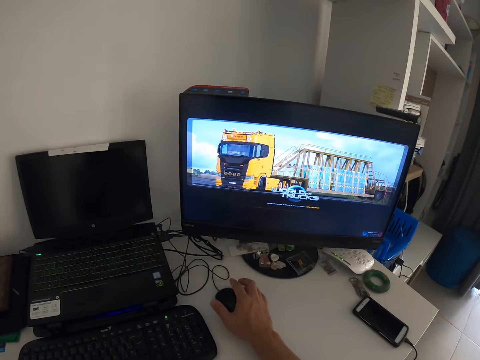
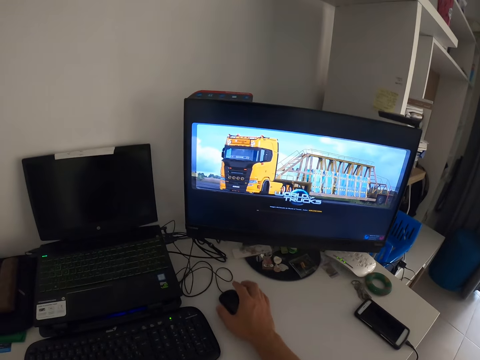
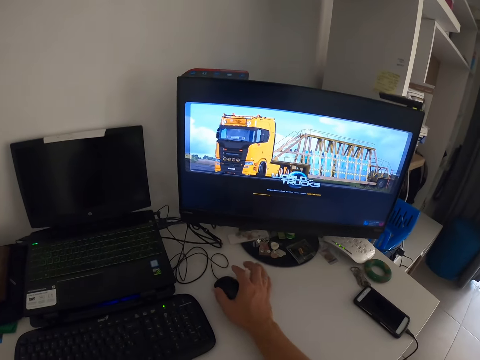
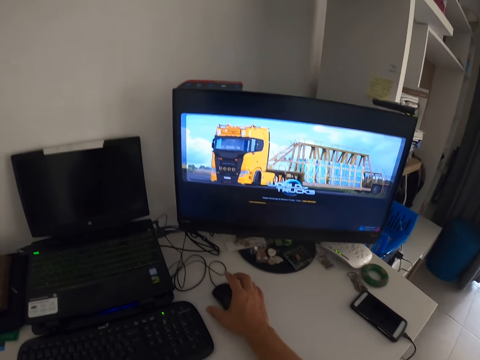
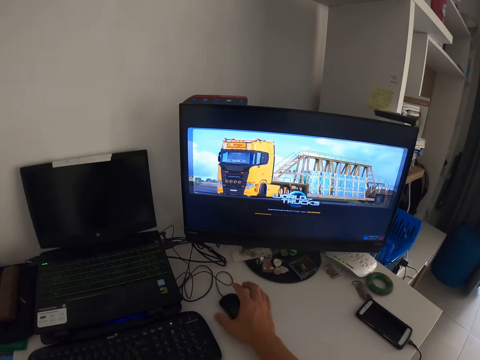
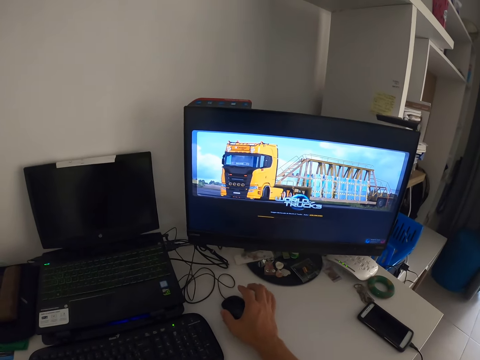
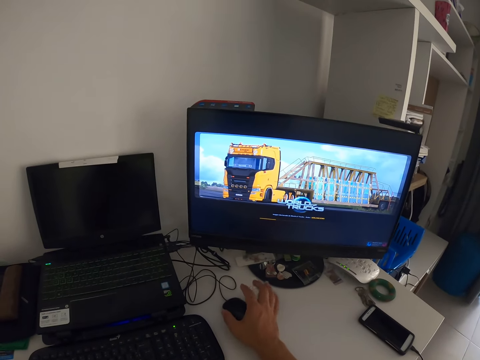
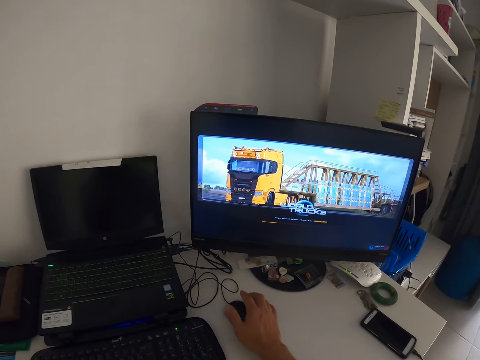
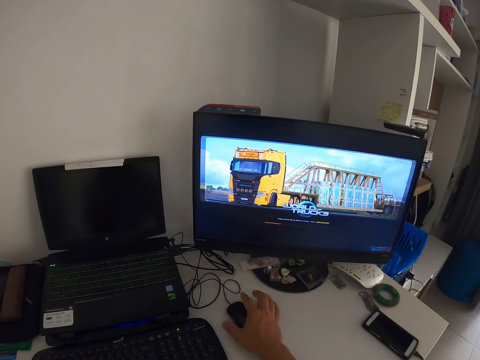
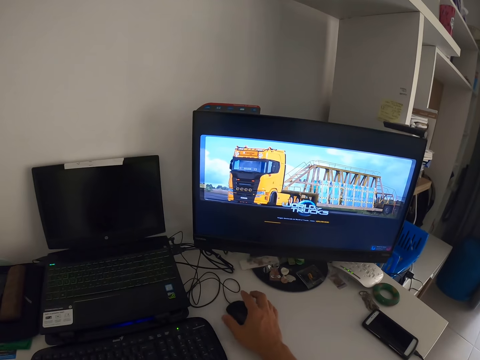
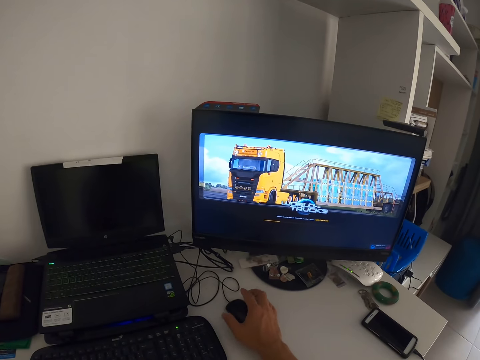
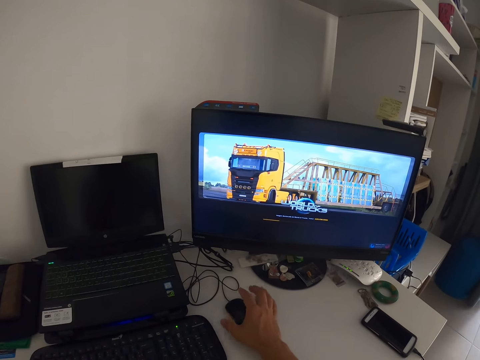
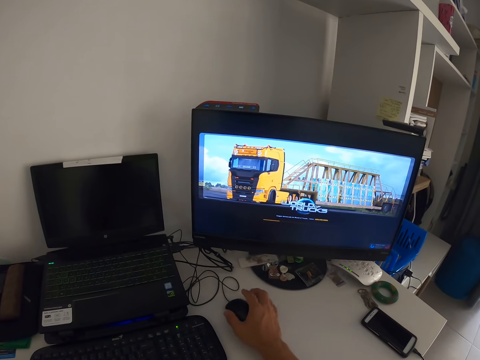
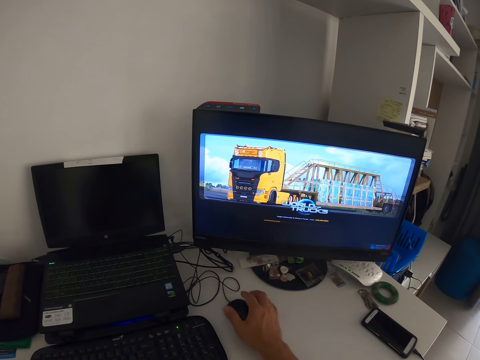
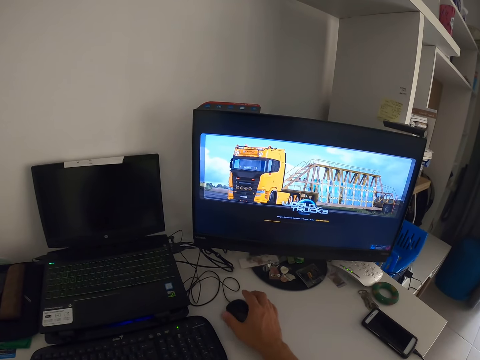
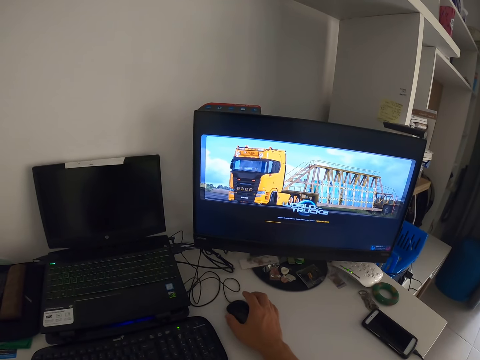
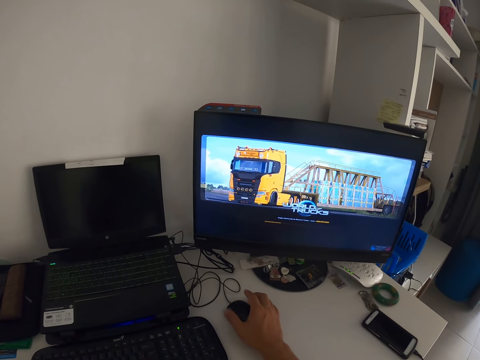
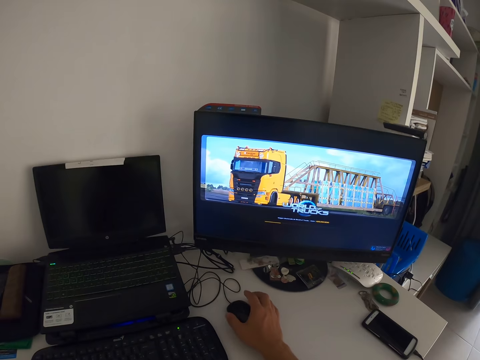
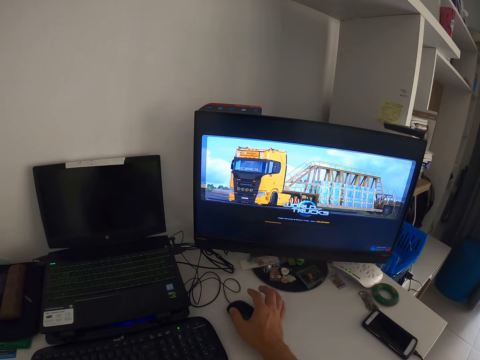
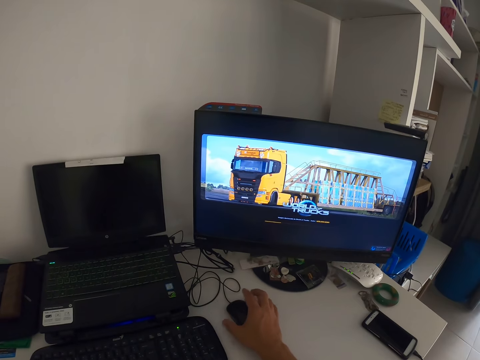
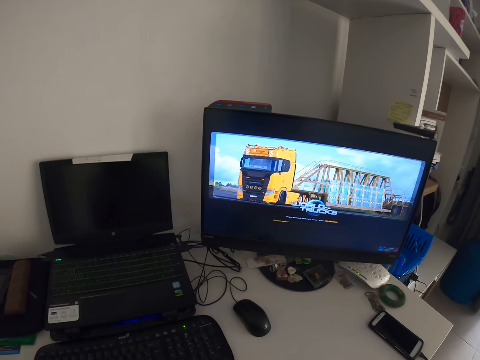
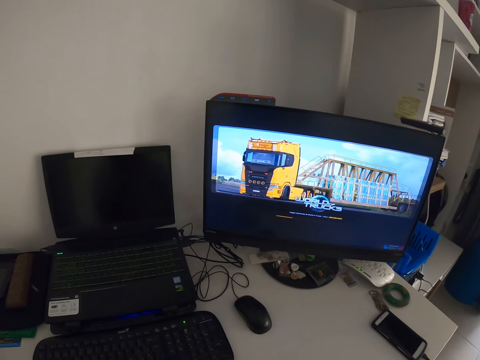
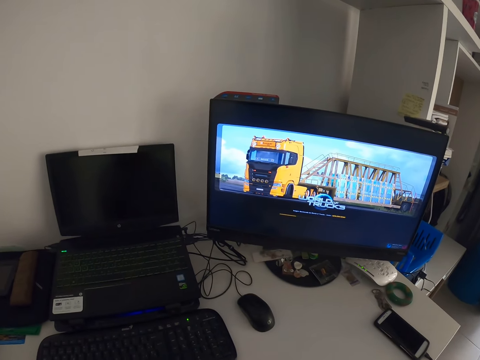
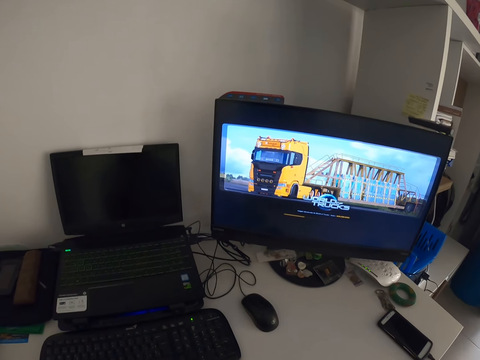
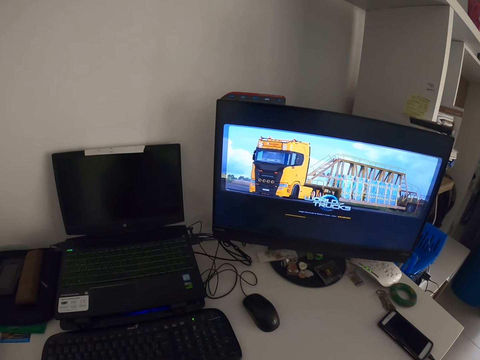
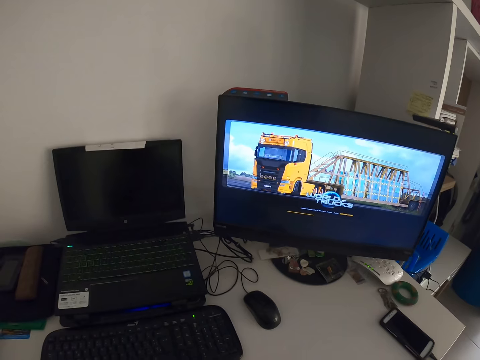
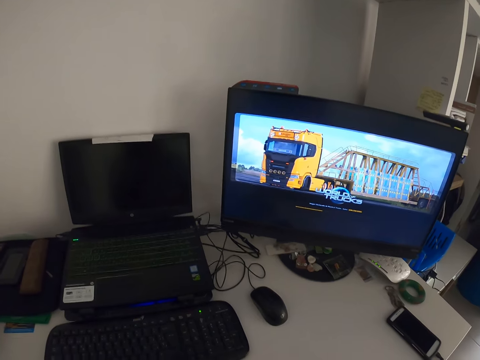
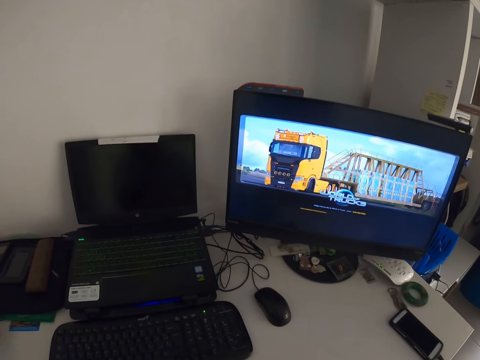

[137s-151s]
The camera wearer stares at the computer monitor. They remove their right hand from the table.

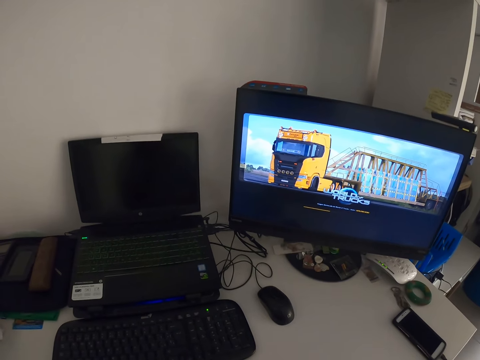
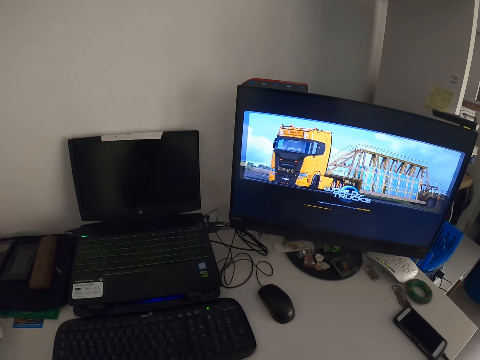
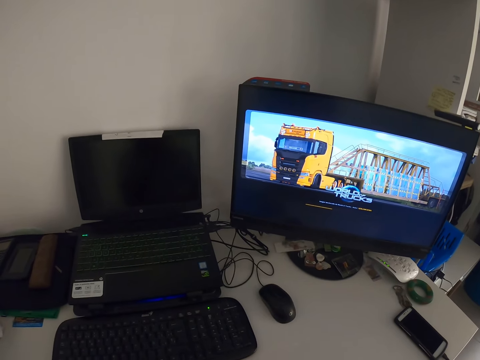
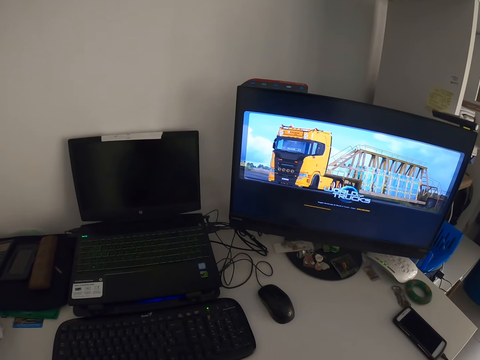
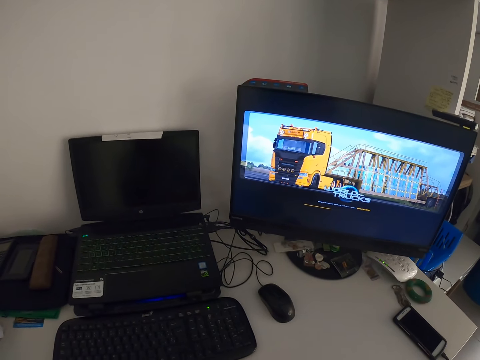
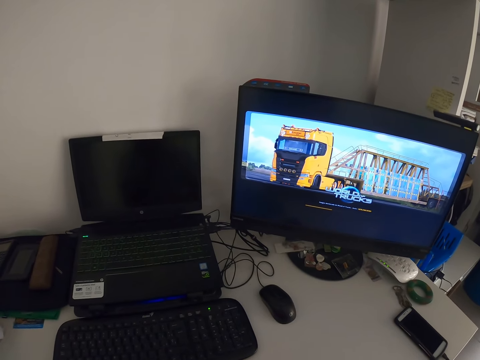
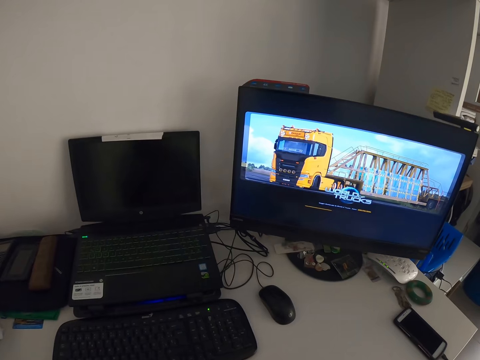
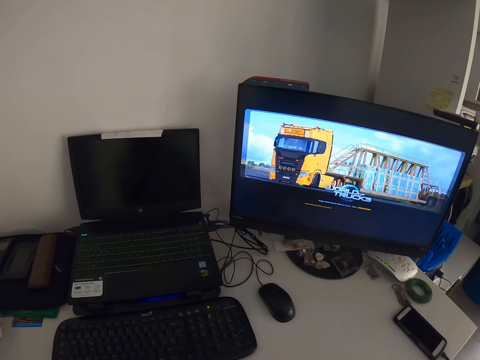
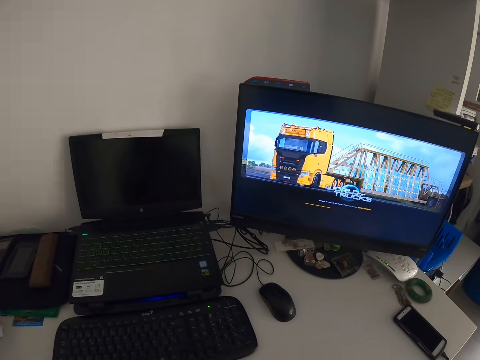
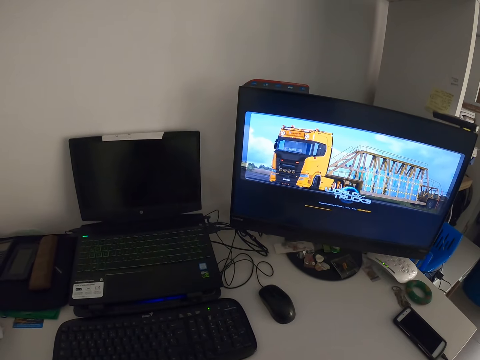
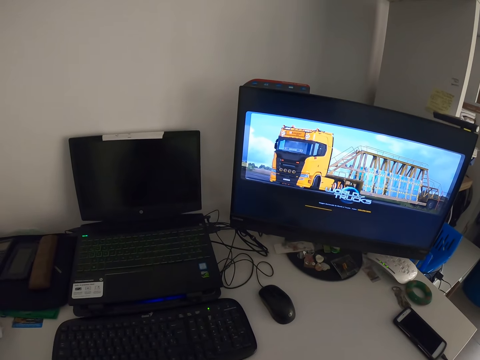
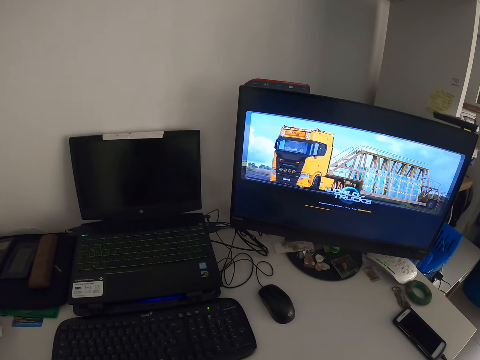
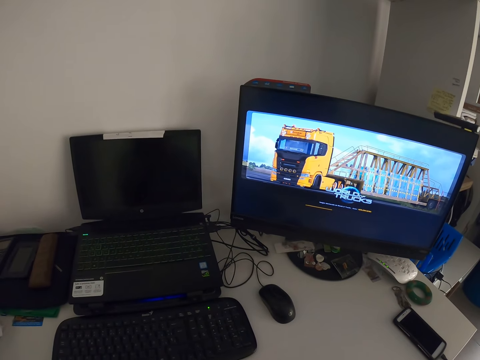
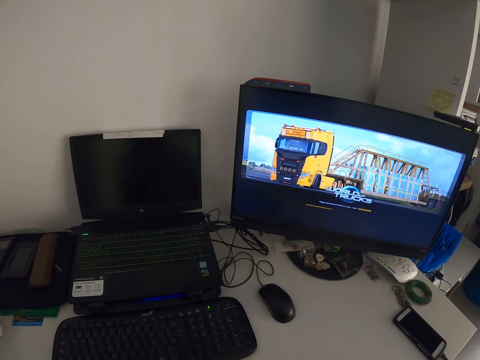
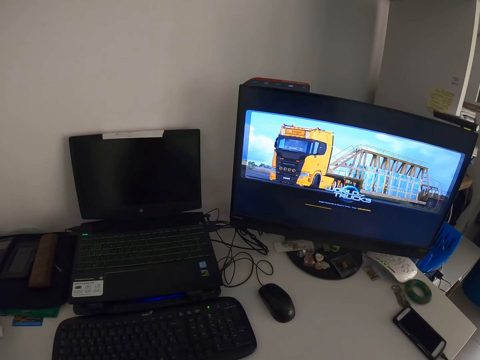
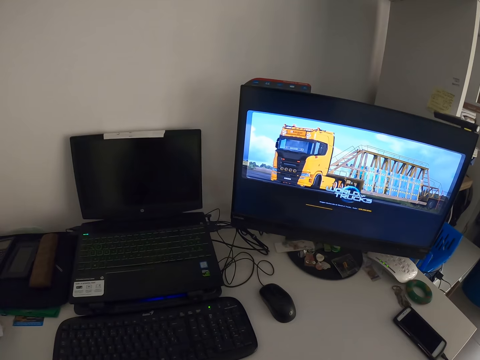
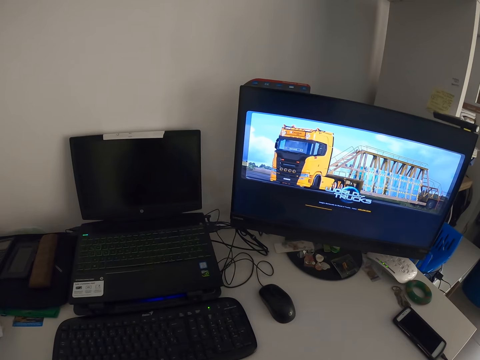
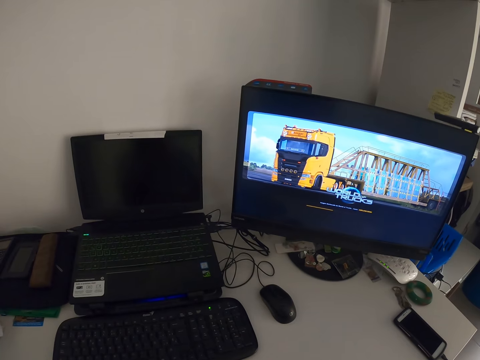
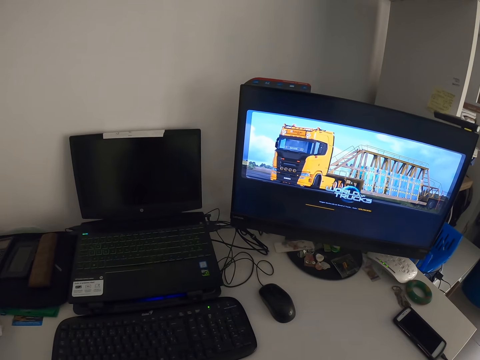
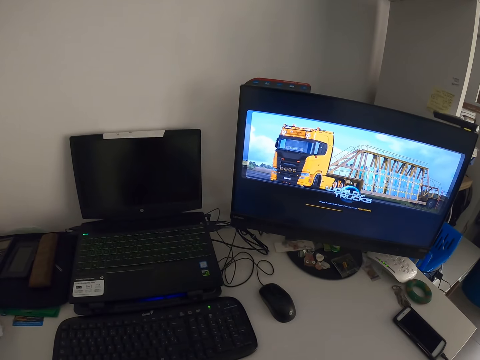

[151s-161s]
The camera wearer stares at the laptop.

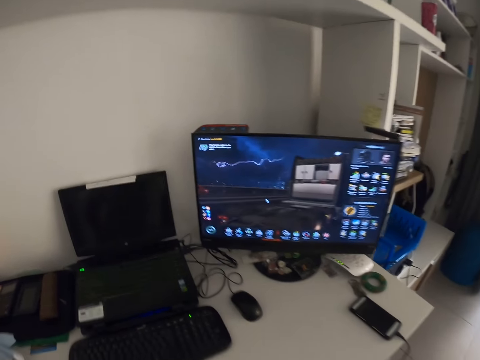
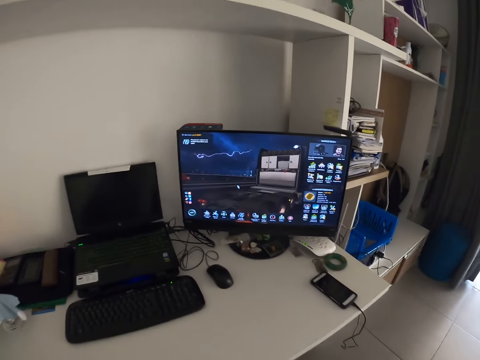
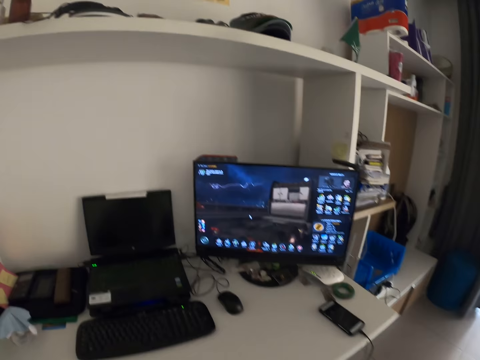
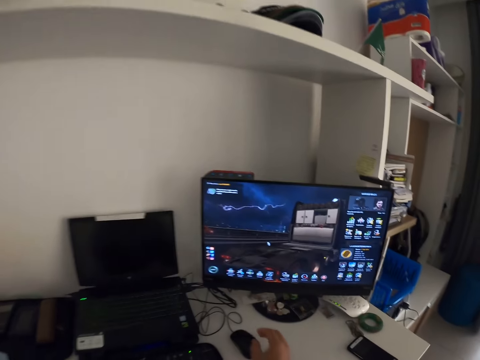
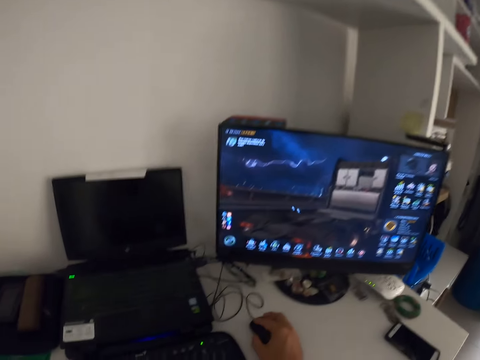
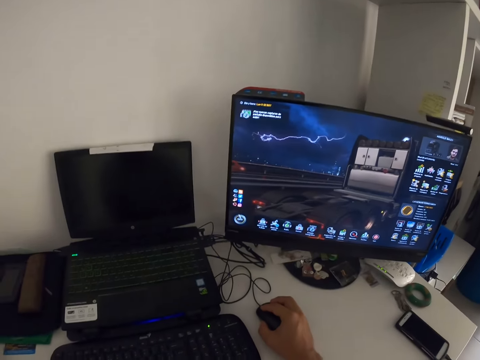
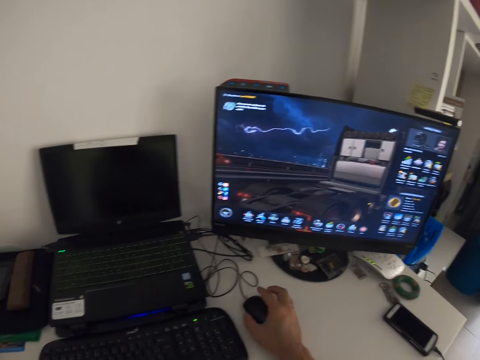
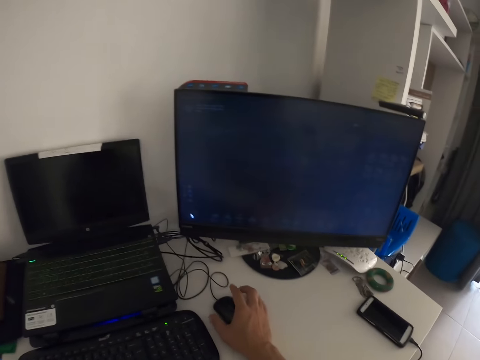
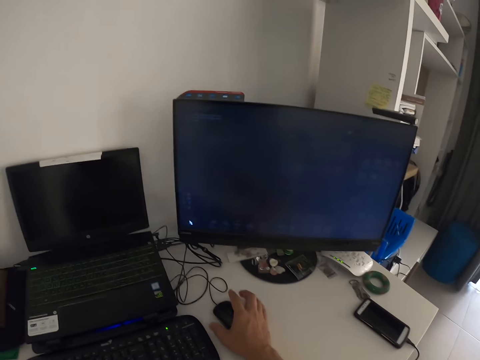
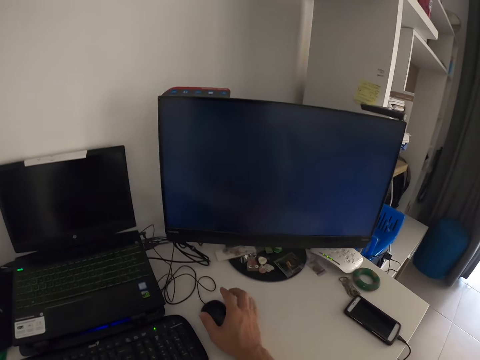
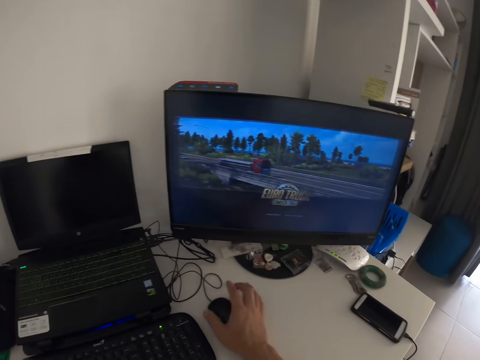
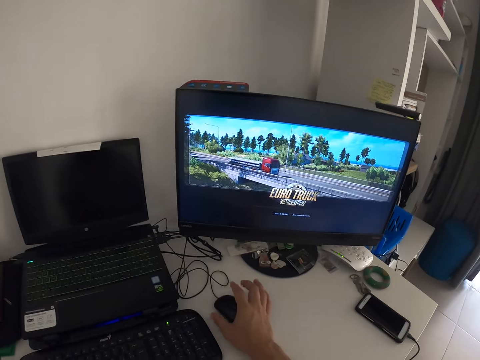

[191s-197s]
The camera wearer uses the computer mouse. They hold the mouse. They stare at the computer monitor. They tap fingers on the surface.
